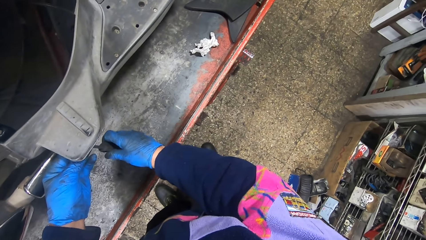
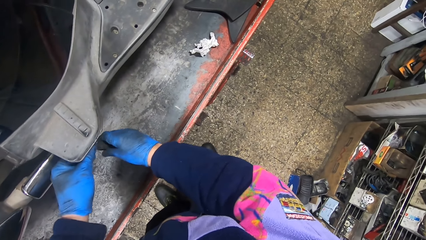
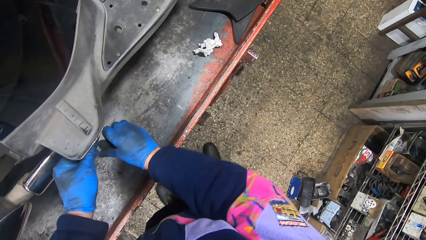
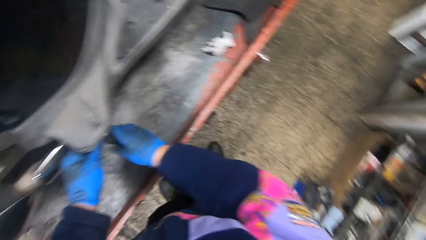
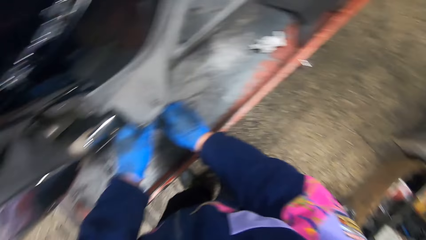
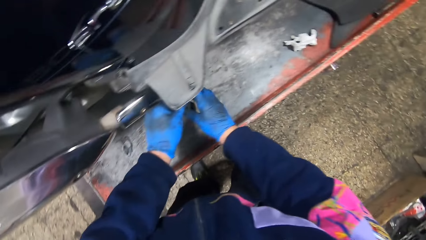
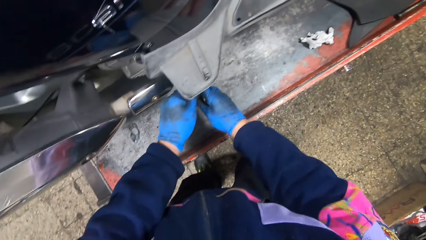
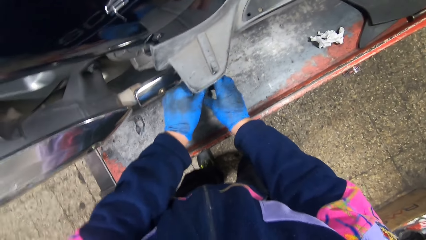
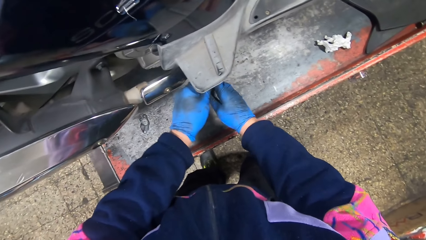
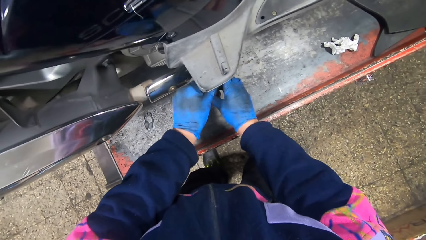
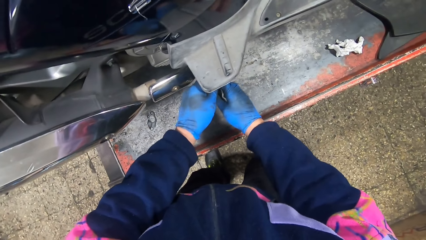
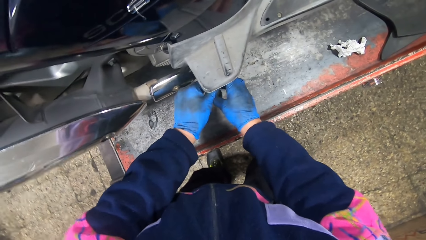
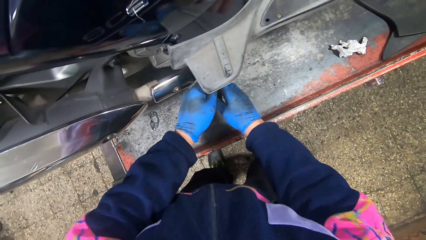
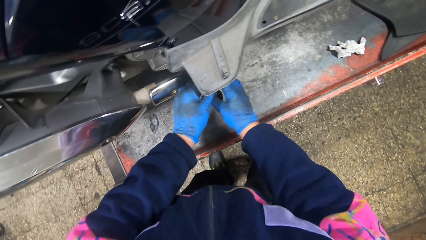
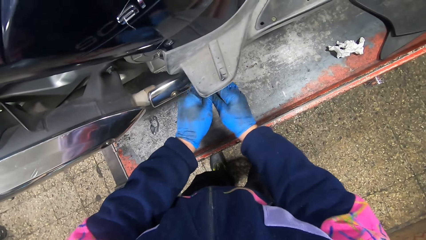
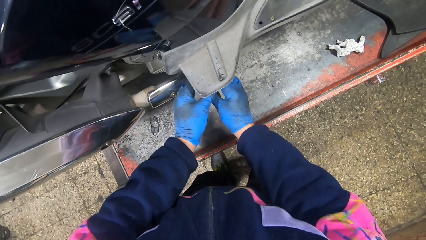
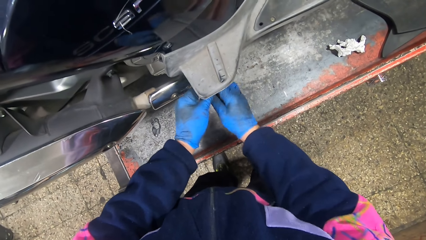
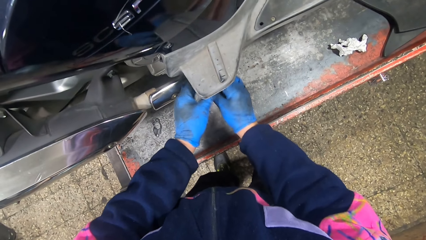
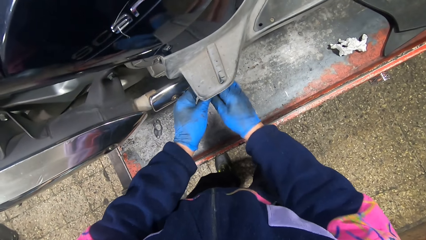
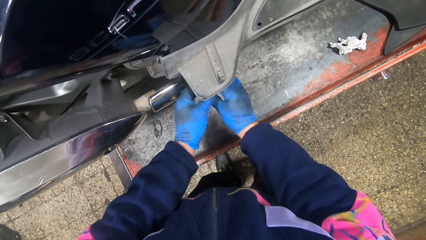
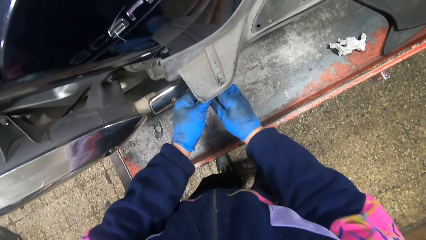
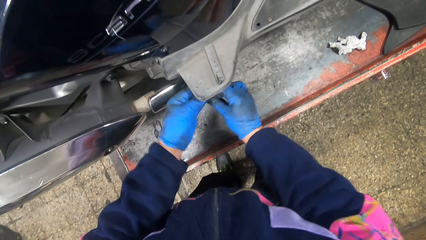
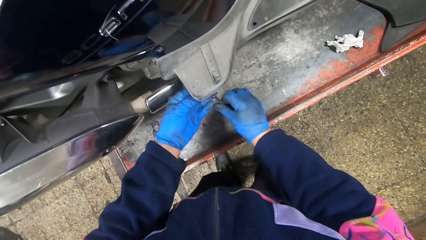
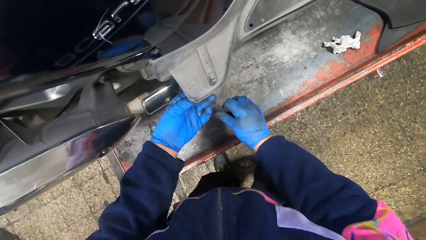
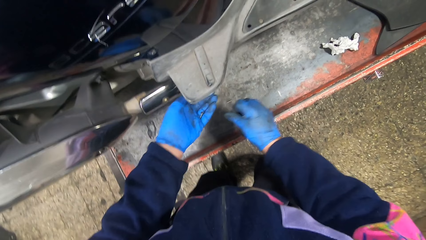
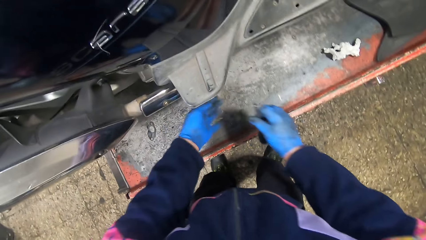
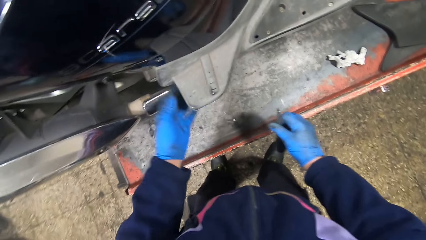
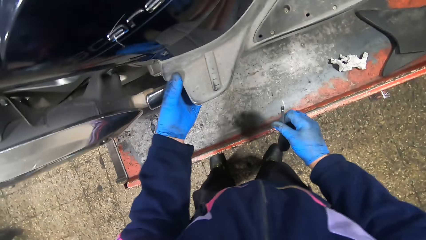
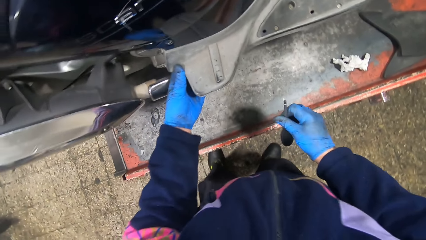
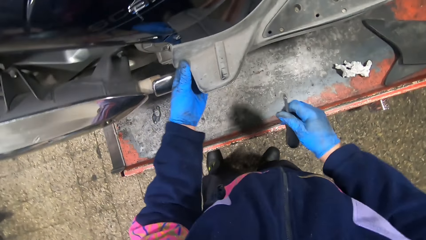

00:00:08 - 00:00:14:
The camera wearer loosens a screw on the bike with a screwdriver. They stop unscrewing the motorbike. They remove the screwdriver from the motorcycle rear-brake pedal cover. They drop a screw on a motorcycle lift.

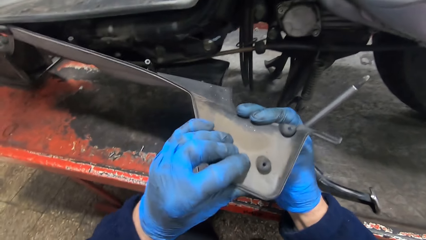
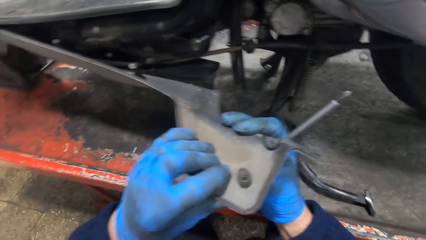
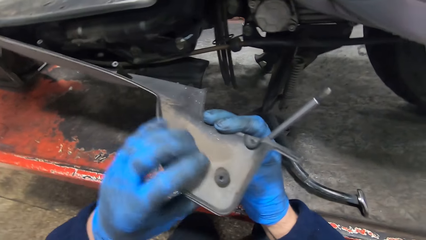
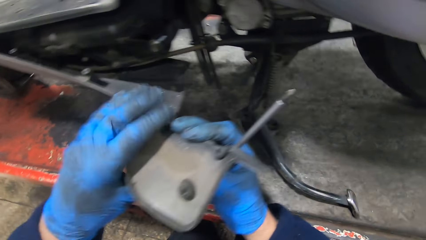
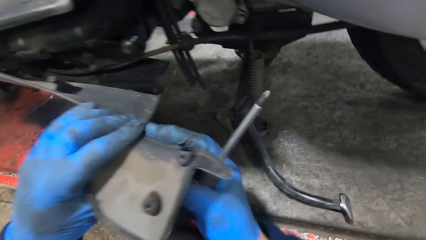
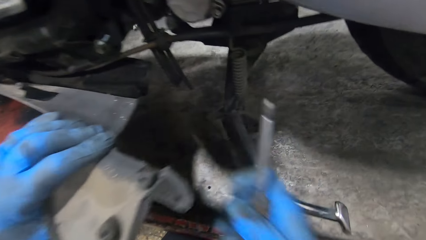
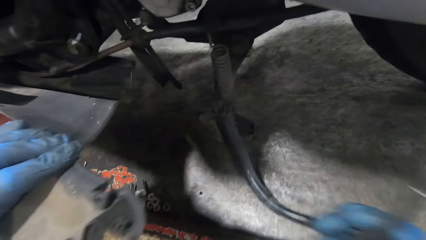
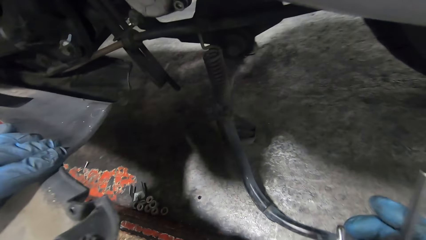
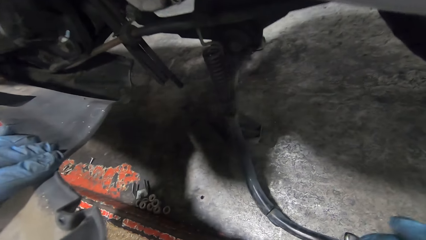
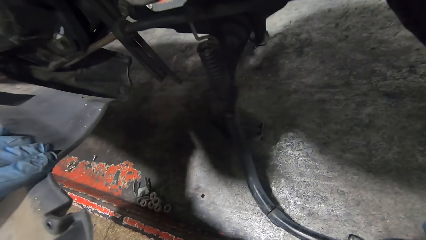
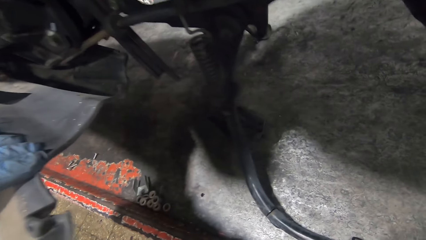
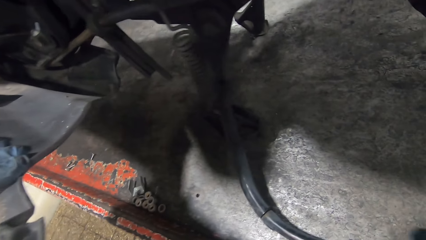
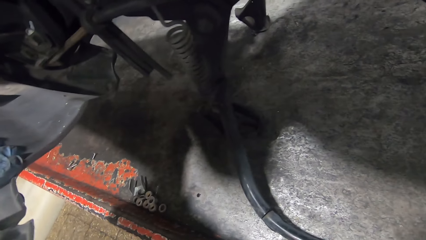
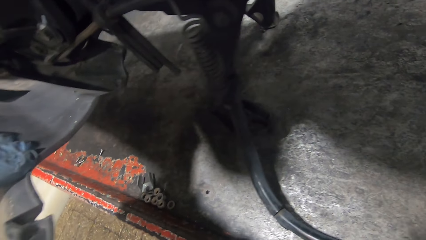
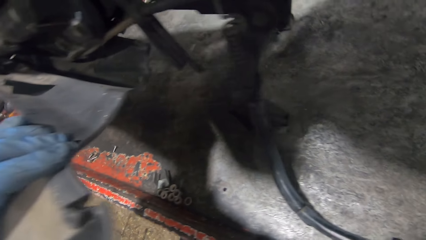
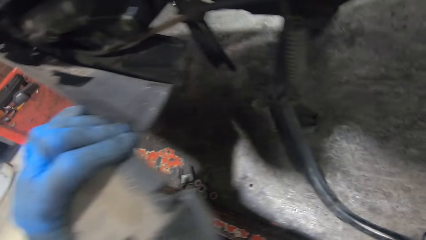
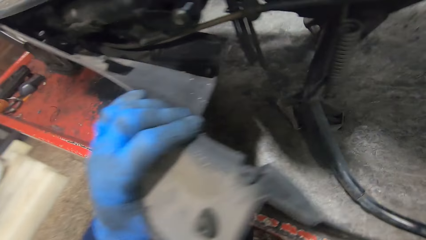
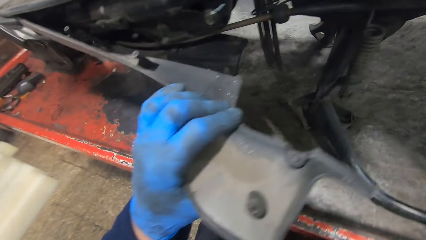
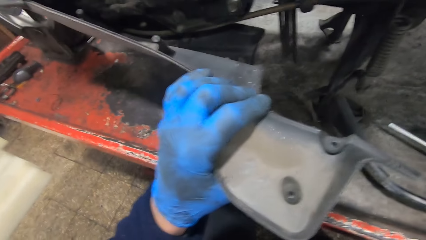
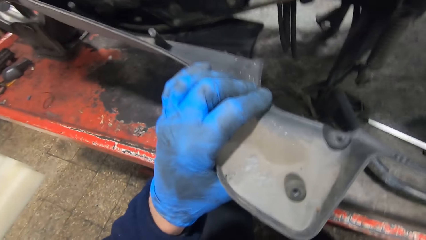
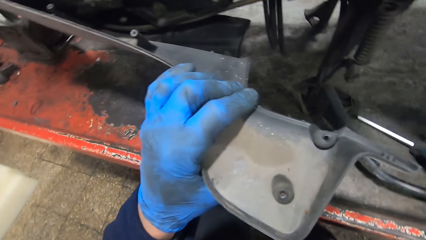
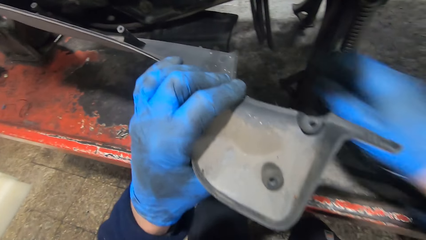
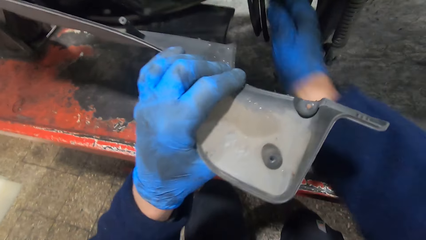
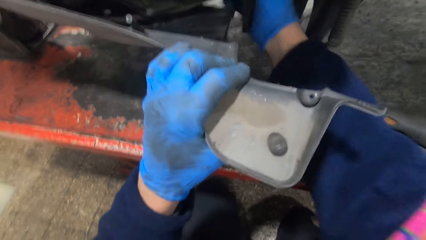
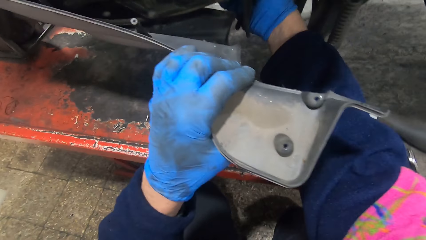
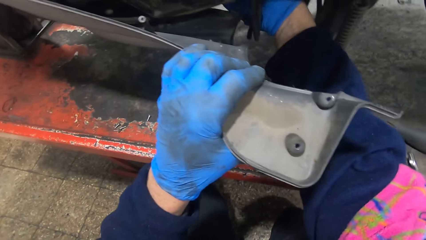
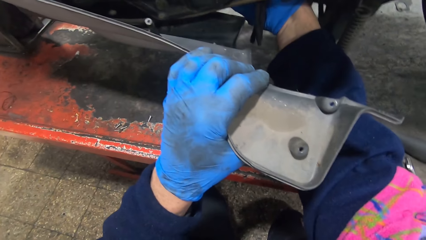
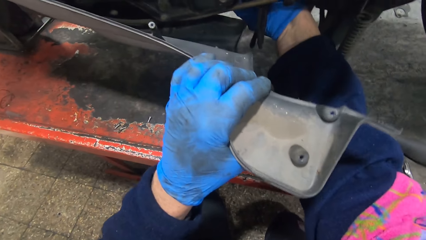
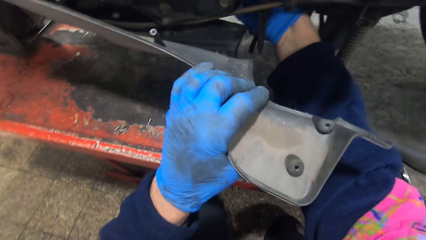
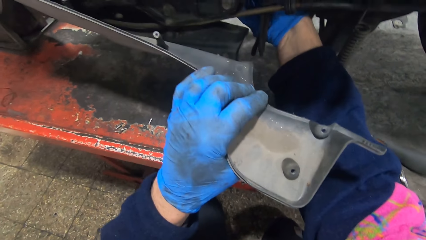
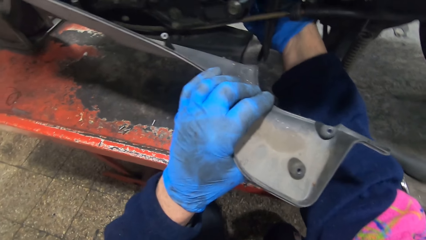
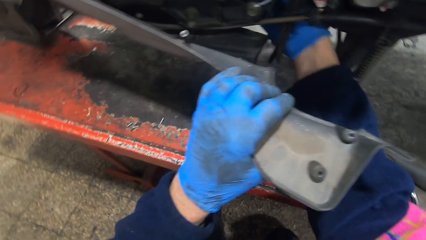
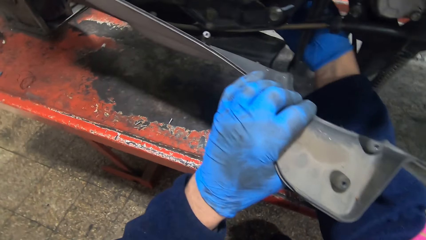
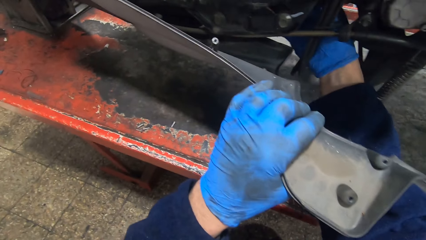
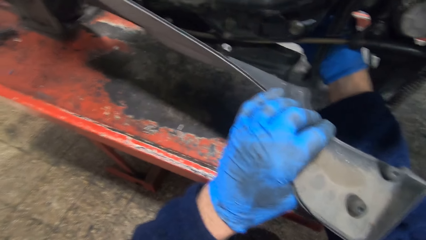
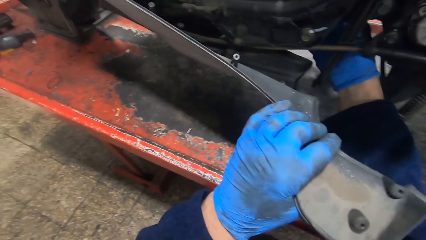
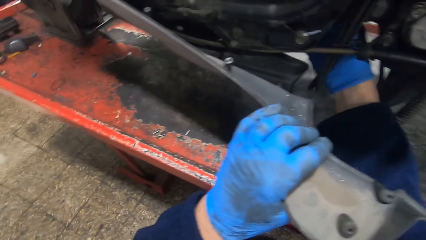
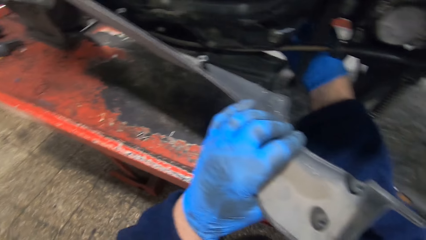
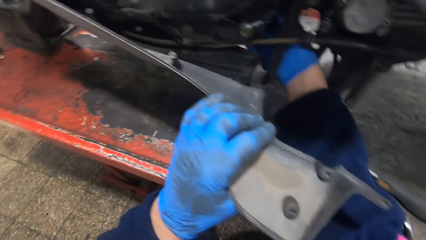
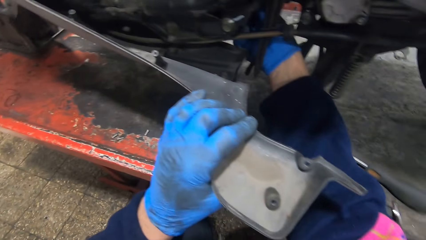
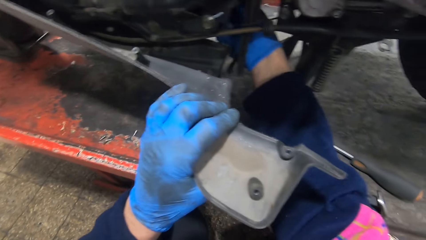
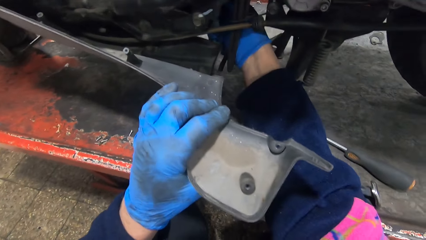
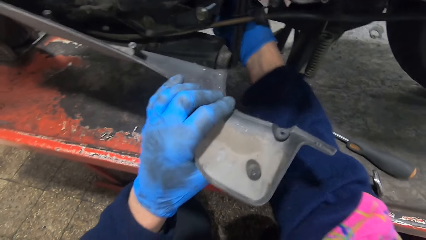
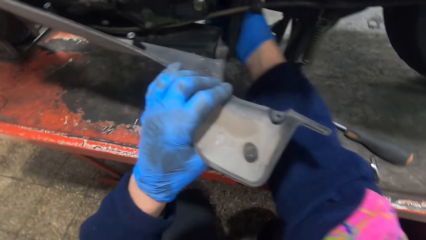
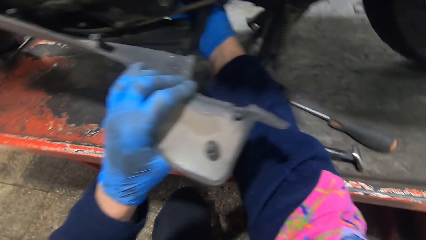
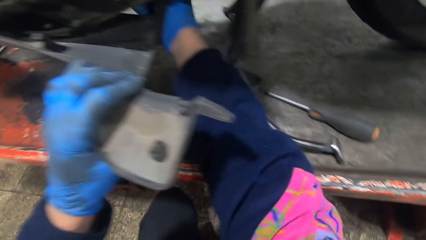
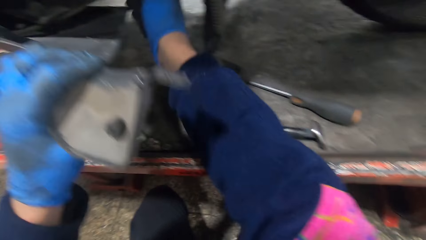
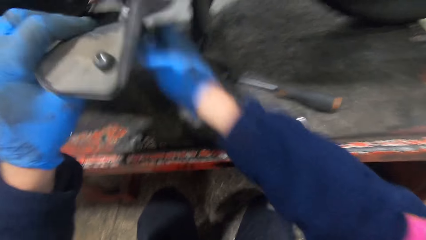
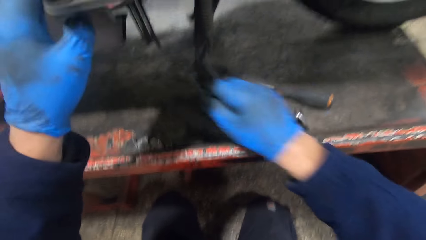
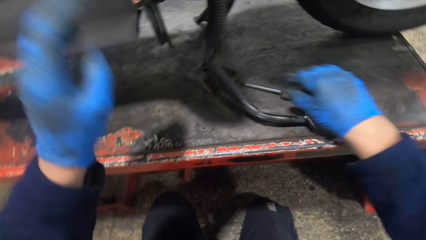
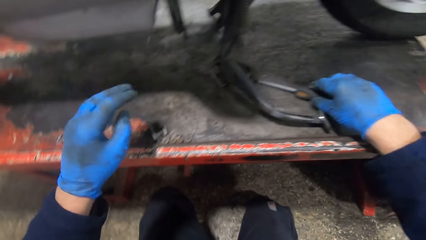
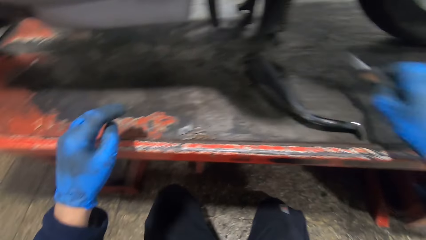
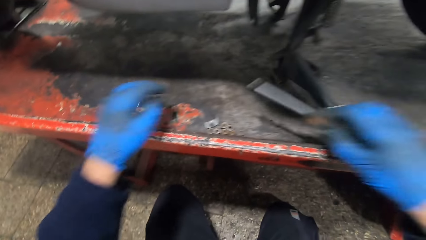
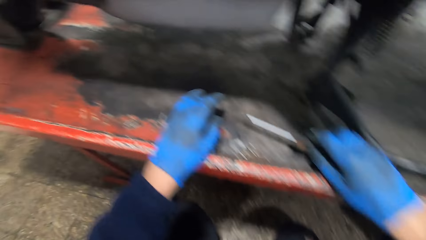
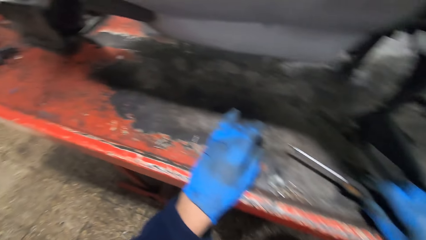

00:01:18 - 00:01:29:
The camera wearer removes his right hand on the motorcycle rear-brake pedal cover. He drops the screwdriver on the motorcycle lift. He touches the beneath of the motorcycle with his right hand. He touches beneath the motorcycle. He removes his hand from the beneath of the motorcycle. He removes his left hand from the motorcycle rear-brake pedal cover. He picks up the screwdriver on the motorcycle lift with his right hand.
